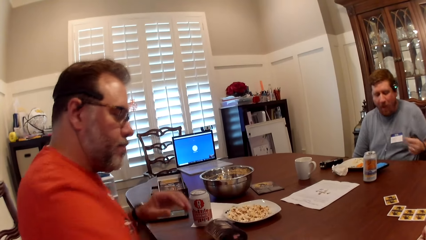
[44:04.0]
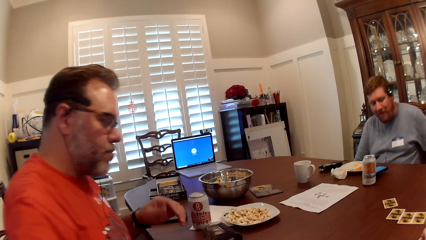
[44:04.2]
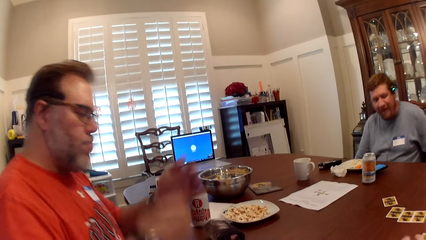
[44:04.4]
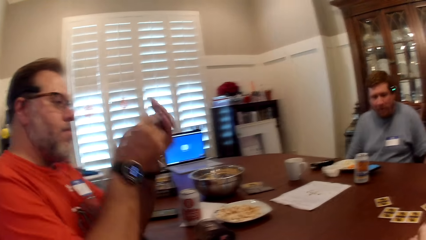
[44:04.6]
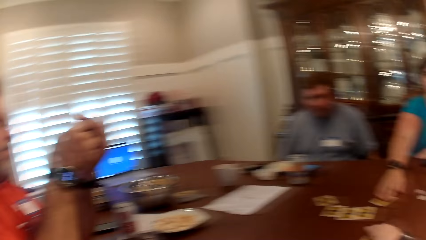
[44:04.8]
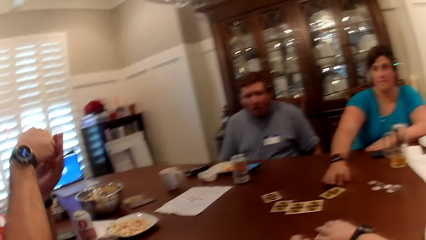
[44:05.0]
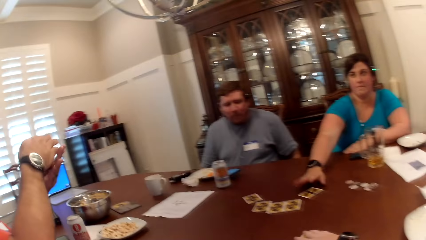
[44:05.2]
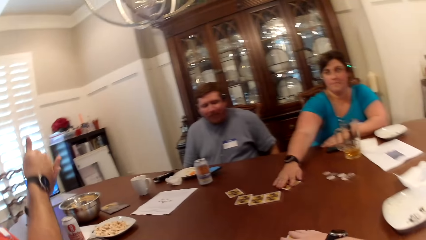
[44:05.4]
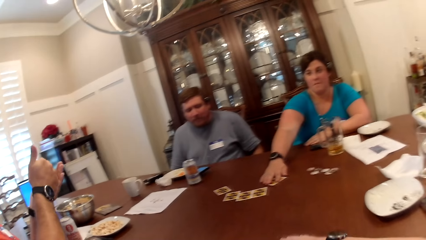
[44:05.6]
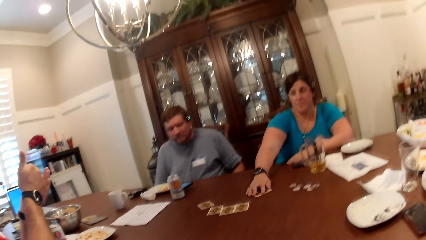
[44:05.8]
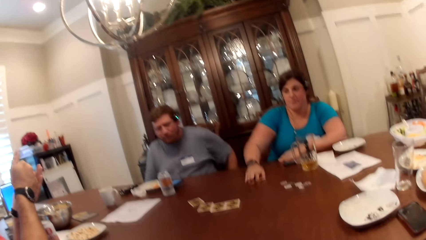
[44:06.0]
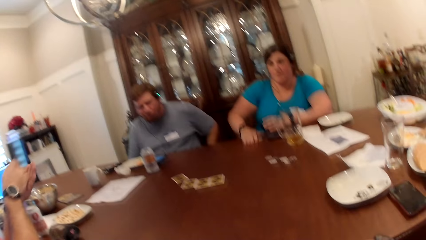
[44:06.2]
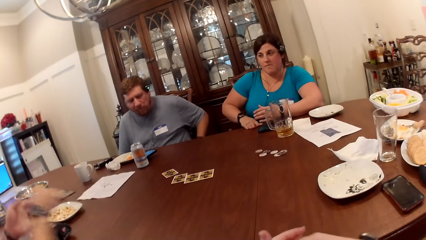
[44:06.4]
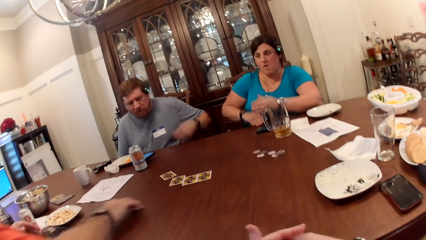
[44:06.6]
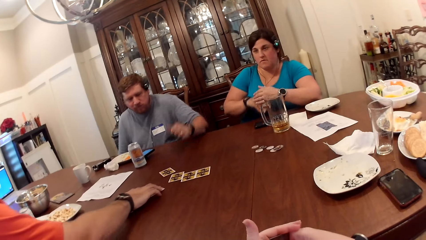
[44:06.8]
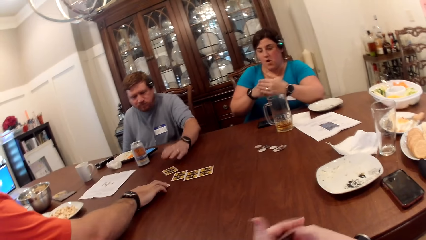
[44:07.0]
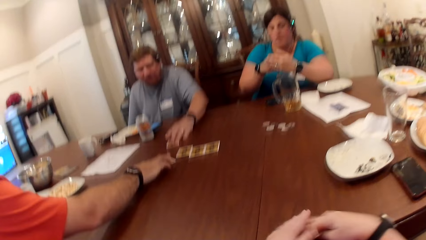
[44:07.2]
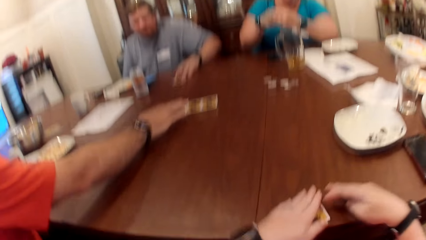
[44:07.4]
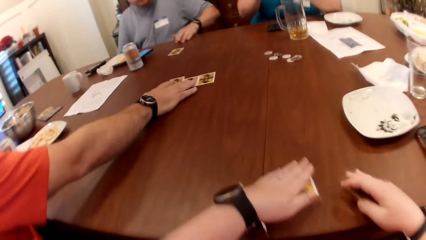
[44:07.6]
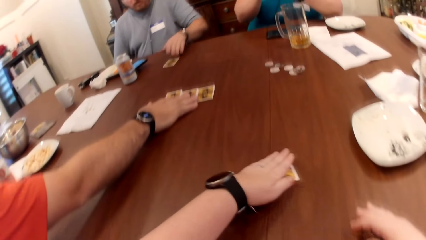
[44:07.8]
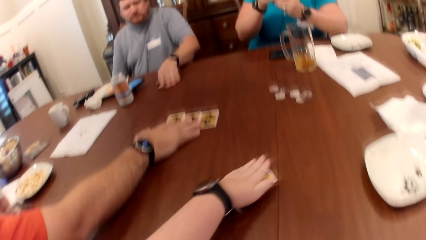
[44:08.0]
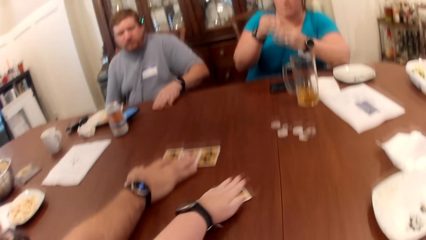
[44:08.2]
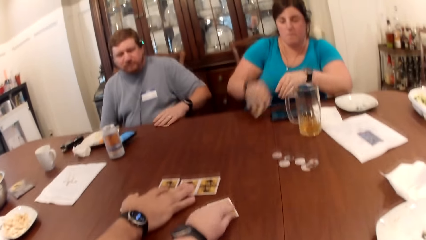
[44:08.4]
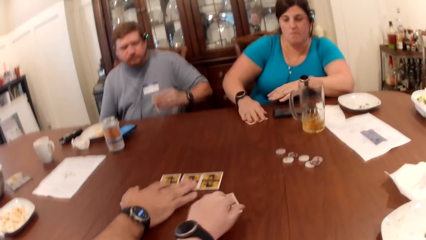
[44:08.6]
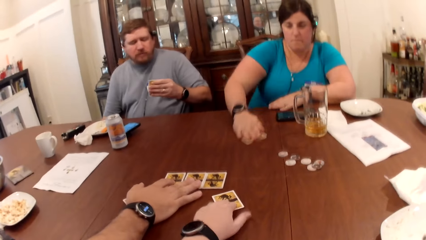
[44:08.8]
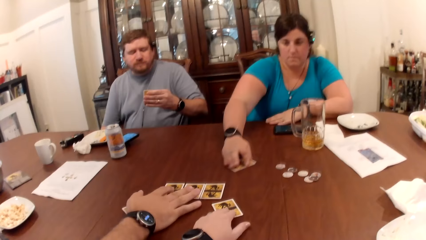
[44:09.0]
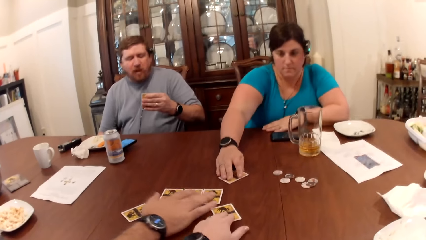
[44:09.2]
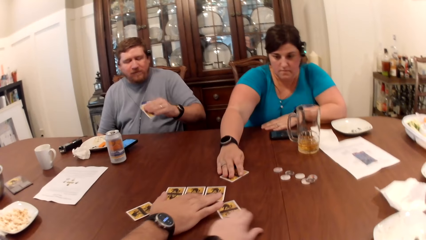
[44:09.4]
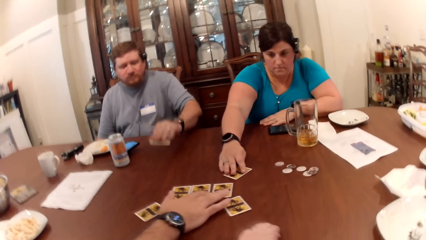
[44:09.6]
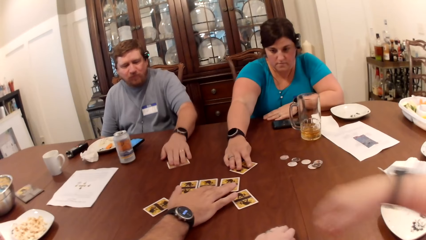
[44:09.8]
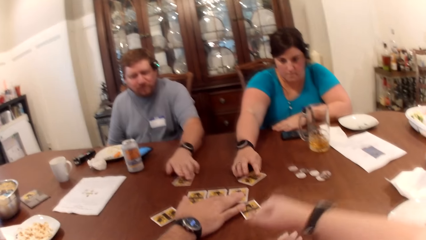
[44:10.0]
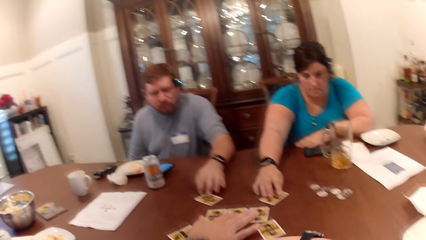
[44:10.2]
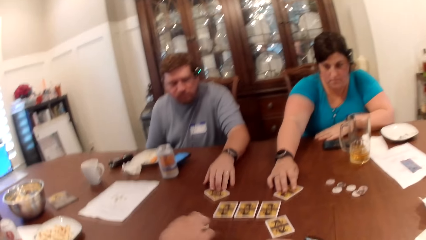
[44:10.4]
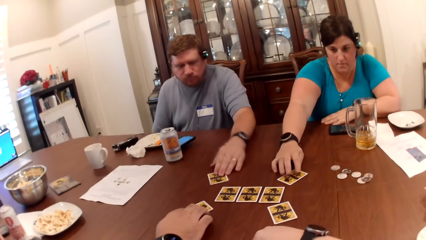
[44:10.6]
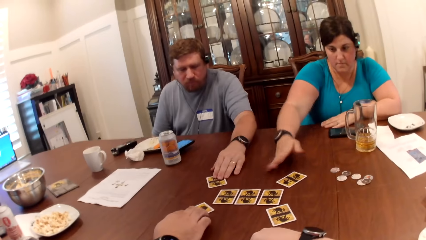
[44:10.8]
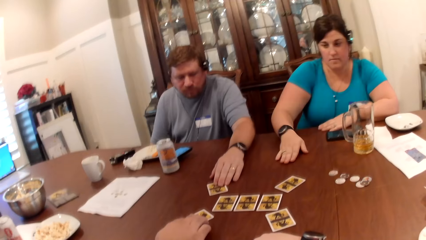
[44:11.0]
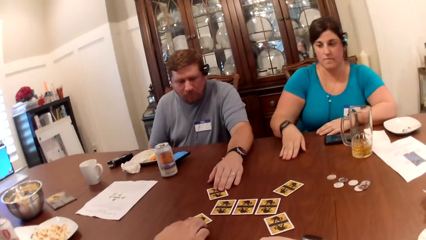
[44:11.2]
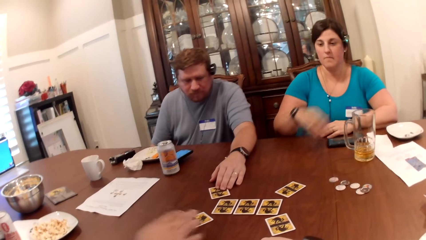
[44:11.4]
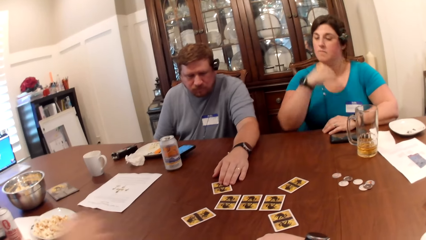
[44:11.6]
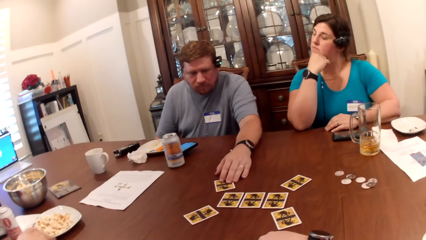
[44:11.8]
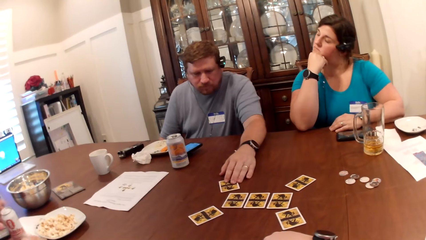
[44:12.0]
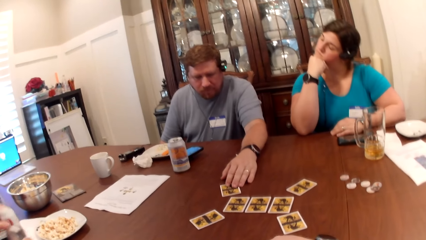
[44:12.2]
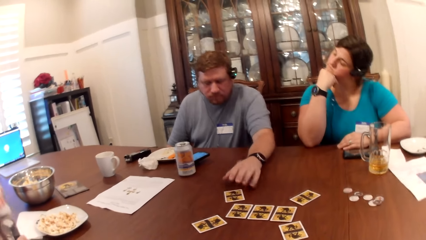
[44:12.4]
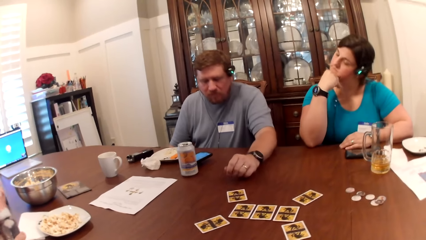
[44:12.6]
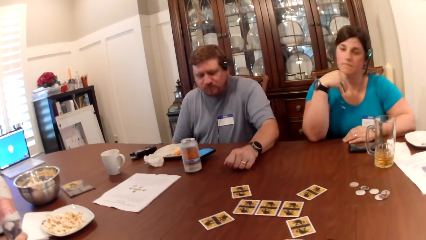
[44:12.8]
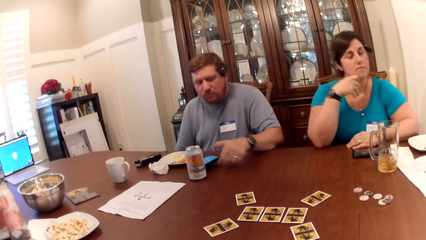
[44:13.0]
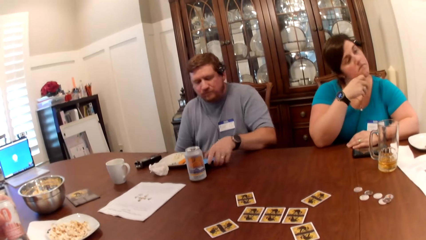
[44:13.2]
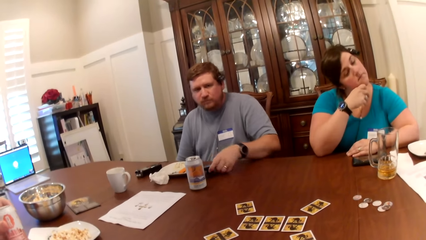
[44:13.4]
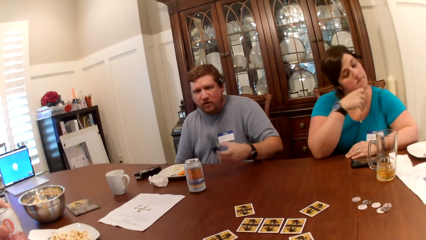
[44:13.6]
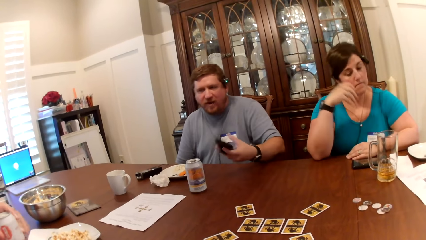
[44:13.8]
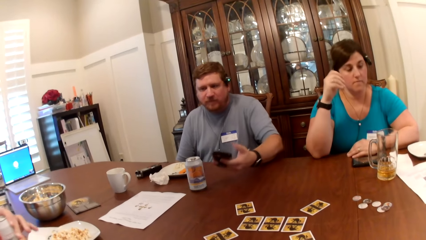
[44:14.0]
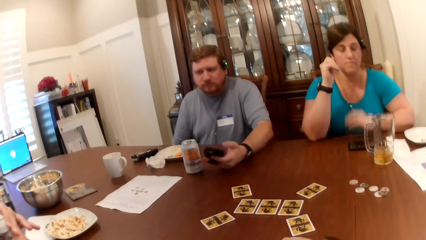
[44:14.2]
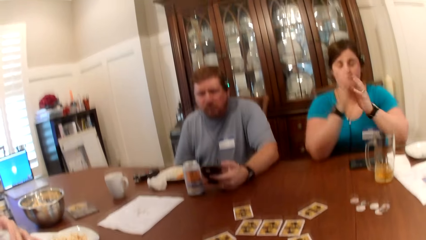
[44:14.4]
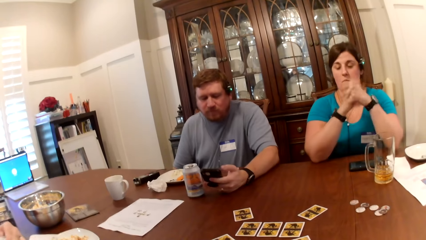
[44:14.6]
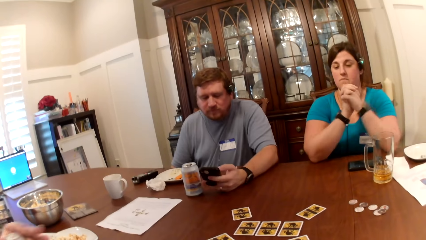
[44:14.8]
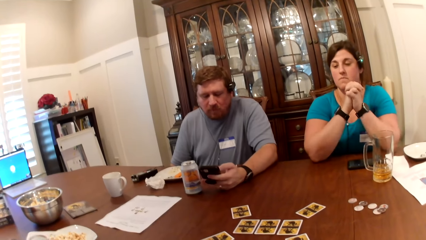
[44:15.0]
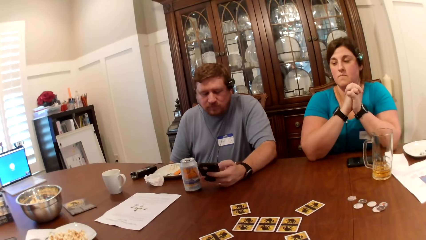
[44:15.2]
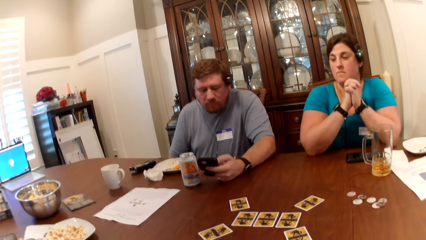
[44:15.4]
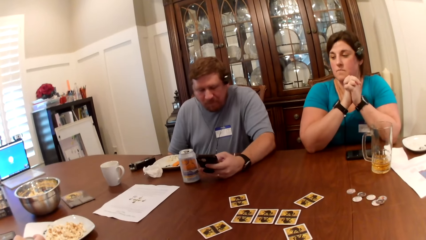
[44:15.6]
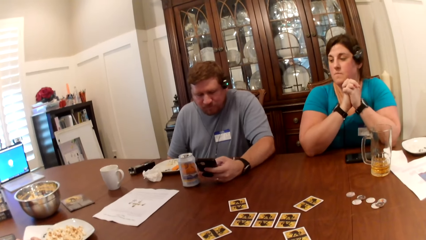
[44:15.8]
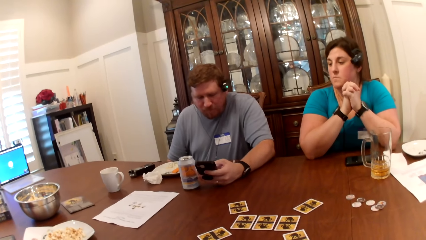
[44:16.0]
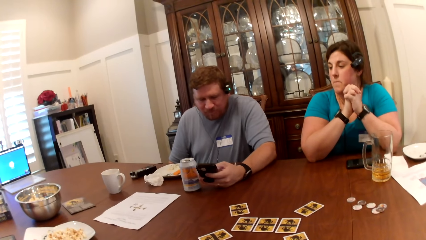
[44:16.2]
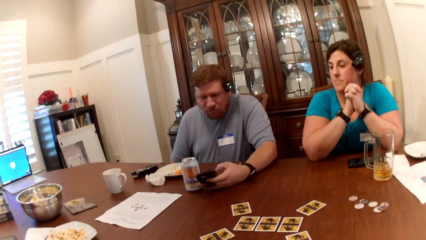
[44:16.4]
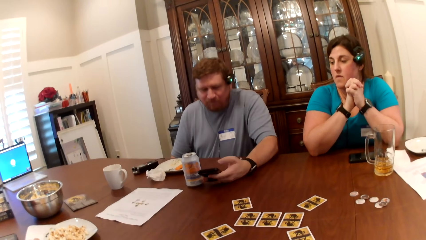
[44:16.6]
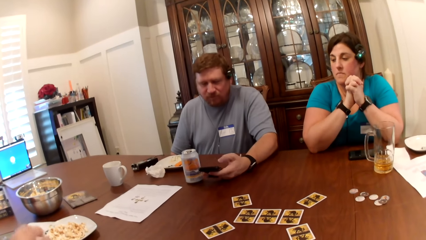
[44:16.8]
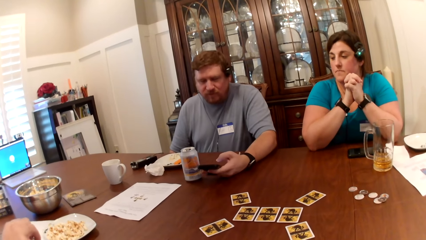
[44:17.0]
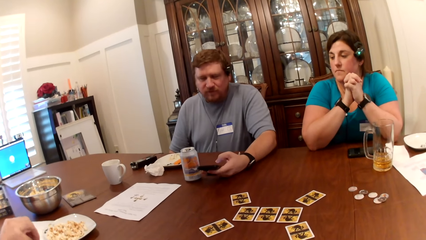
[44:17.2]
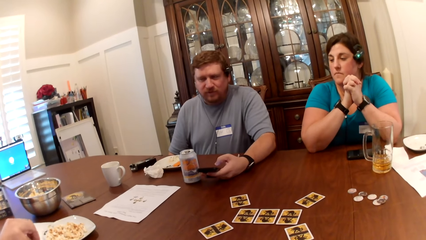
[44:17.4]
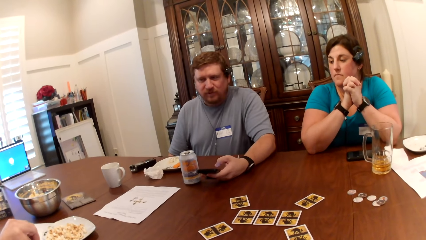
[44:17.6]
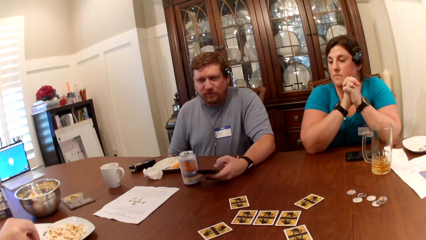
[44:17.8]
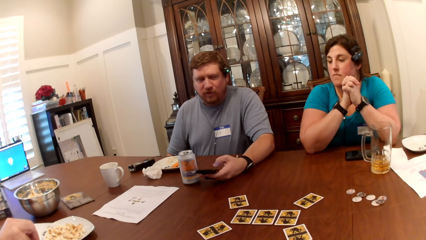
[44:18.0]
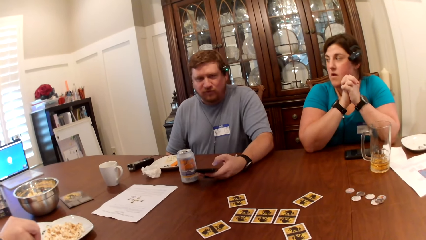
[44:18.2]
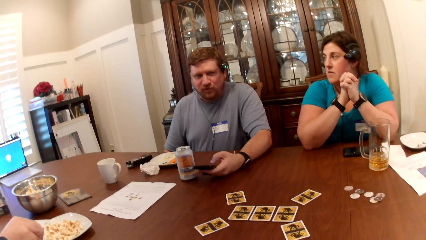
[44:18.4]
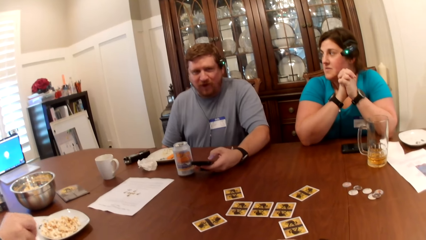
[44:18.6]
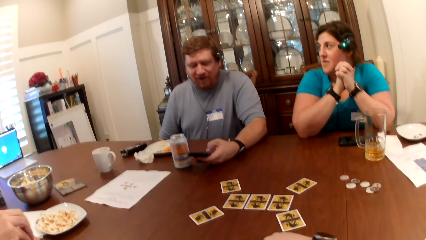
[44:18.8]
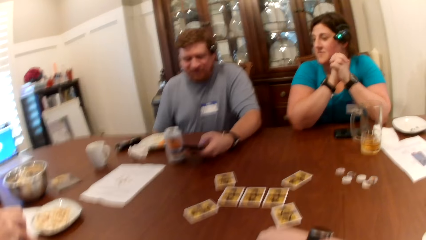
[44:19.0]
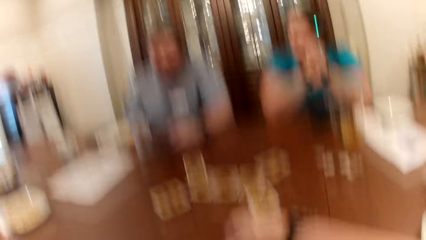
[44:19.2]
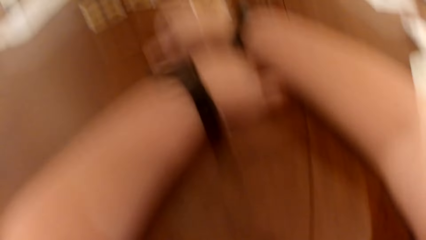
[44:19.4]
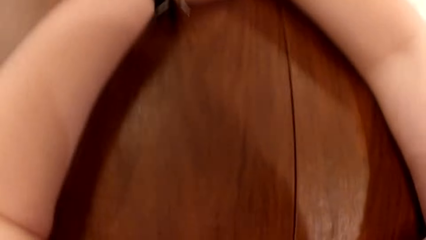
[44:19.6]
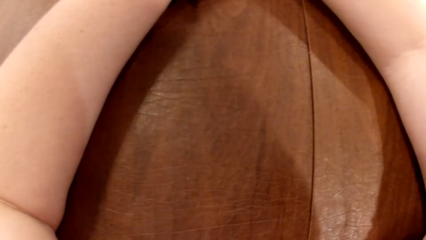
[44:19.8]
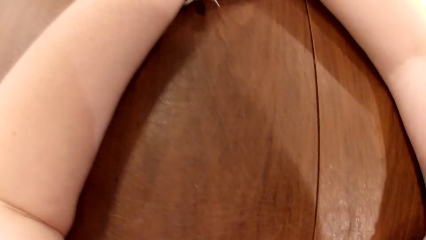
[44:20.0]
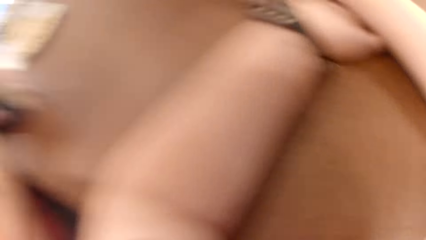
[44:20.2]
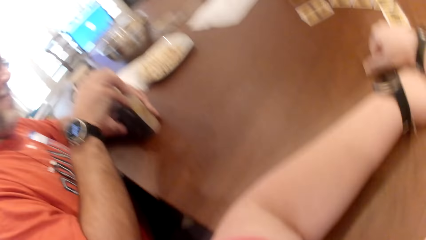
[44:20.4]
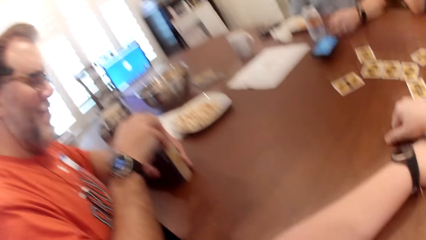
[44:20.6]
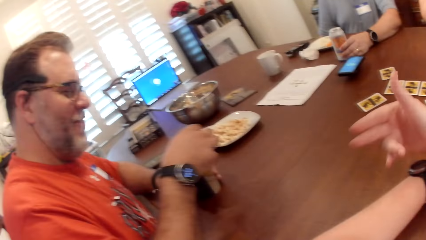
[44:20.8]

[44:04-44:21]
A man picks a card from the table with his right hand. He holds the card in both hands and peeps at the card in his hands. The camera wearer takes a card from the table with her right hand. She moves the card on the table. A woman picks a card from the table with her right hand. The camera wearer looks around. The man places the card on the table with his right hand. The woman holds the card with both hands. Another man picks a card from the table with his left hand. The camera wearer moves her hands, peeps at the card in her hands, and moves the cards on the table. The first man arranges the cards on the table with his right hand. The camera wearer places the card on the table with her left hand. The woman places the card on the table using her right hand. The camera wearer moves her hand up. The other man returns the card in his left hand to the table. He adjusts the card on the table with his left hand. The woman flexes her neck bones with her right hand. The first man picks the canned drink from the table with his left hand. The other man picks his phone from the table with his left hand. He operates the phone in his left hand. The first man opens the canned drink in his left hand with his right hand. The camera wearer looks down.
